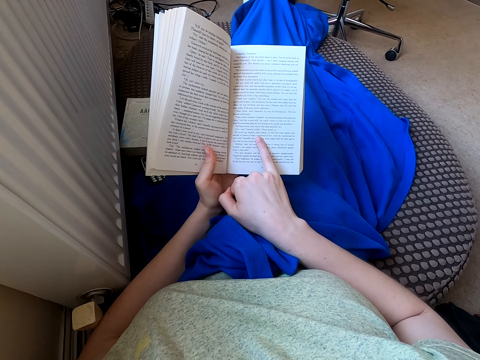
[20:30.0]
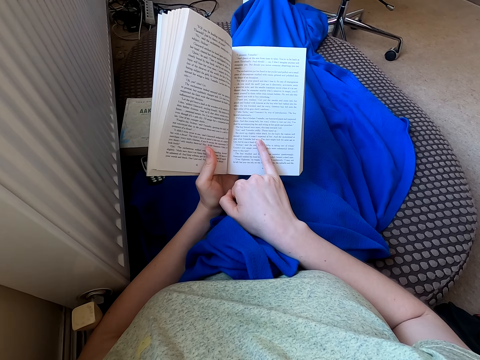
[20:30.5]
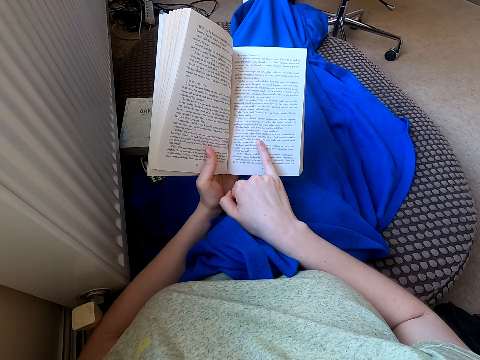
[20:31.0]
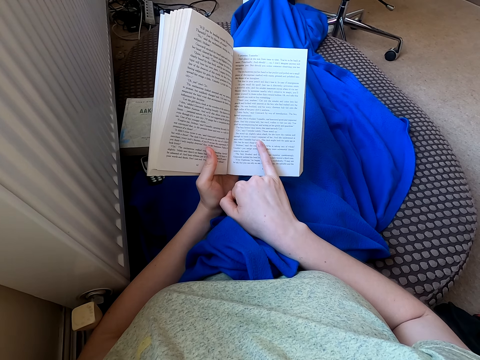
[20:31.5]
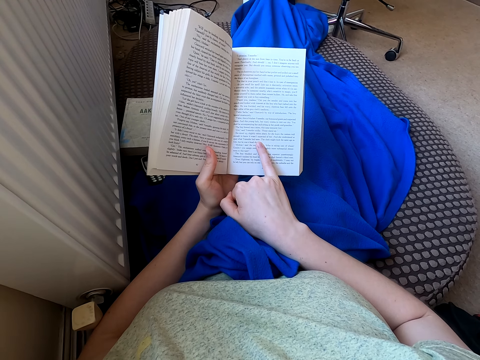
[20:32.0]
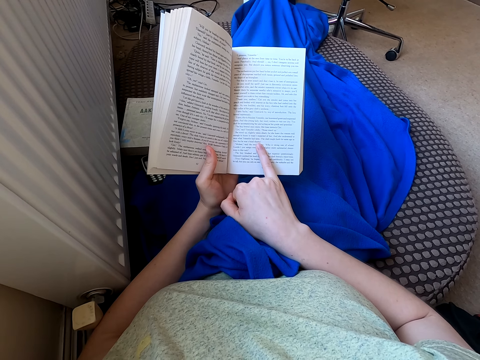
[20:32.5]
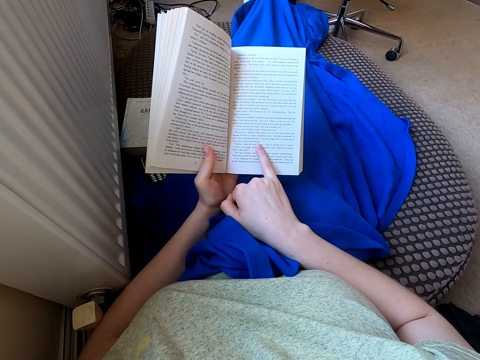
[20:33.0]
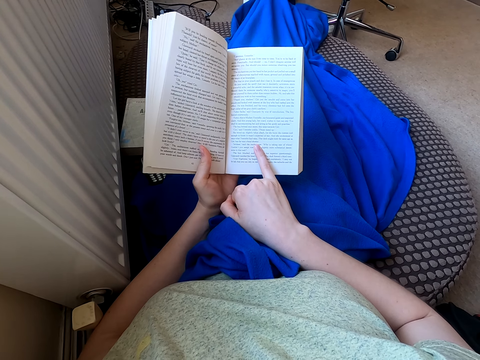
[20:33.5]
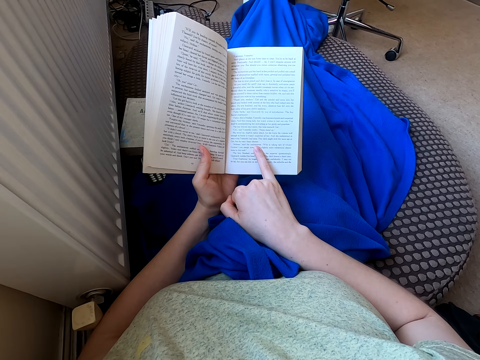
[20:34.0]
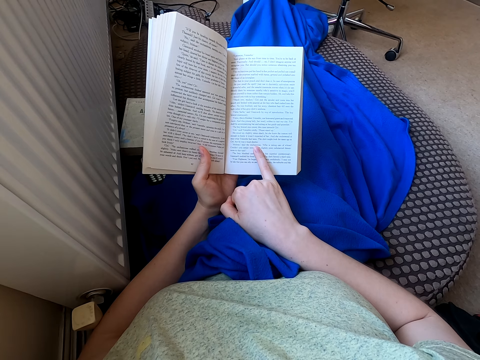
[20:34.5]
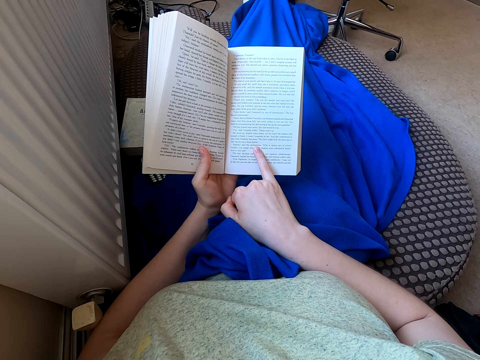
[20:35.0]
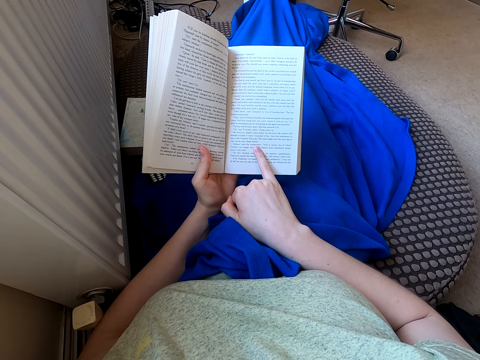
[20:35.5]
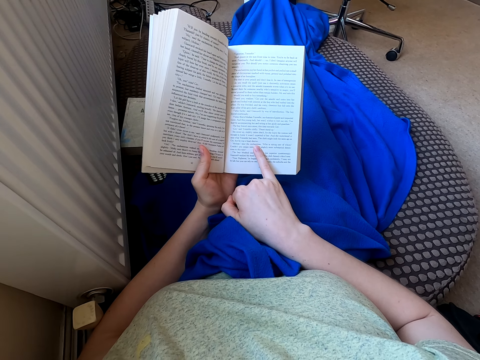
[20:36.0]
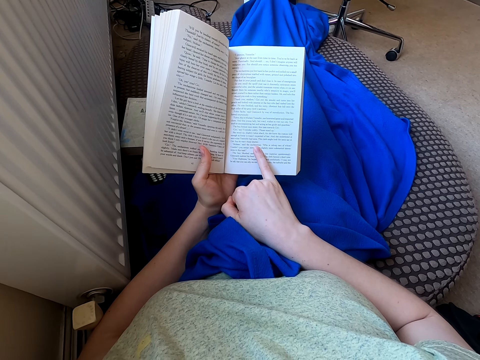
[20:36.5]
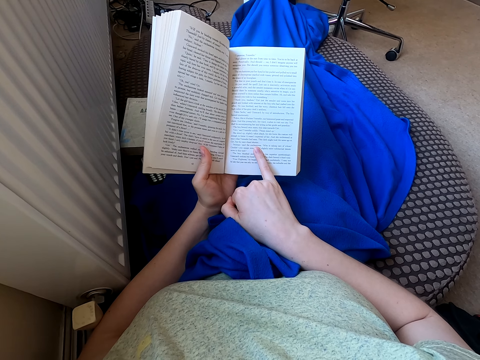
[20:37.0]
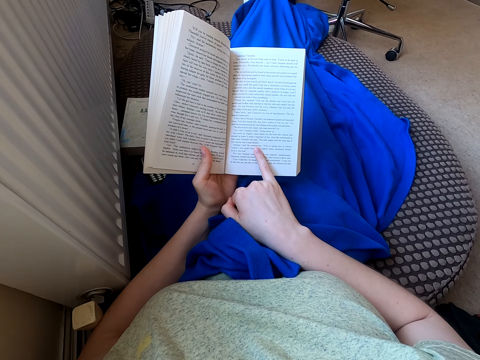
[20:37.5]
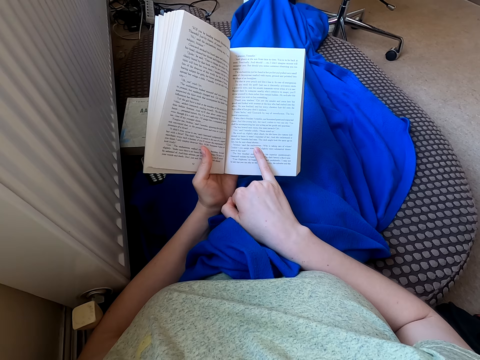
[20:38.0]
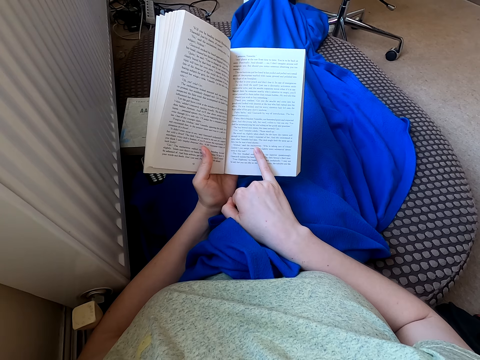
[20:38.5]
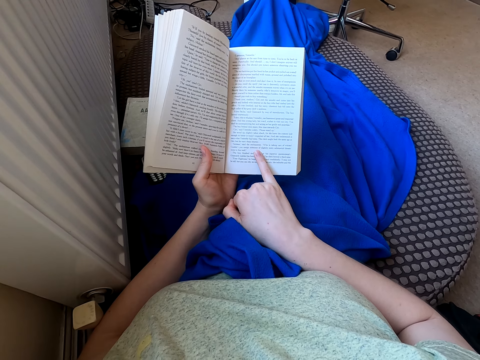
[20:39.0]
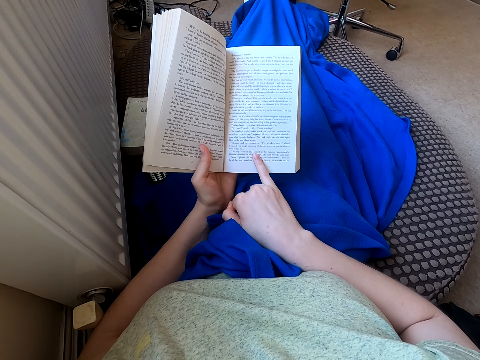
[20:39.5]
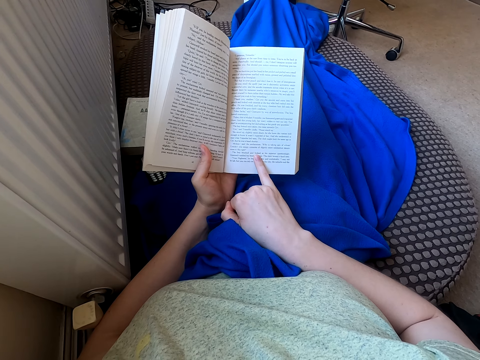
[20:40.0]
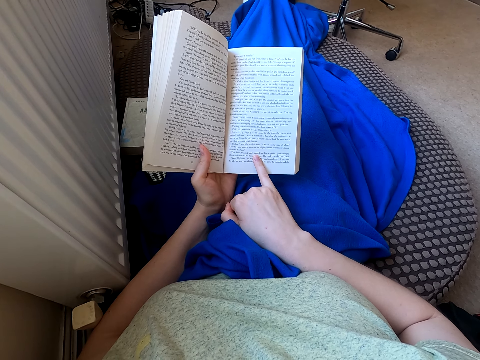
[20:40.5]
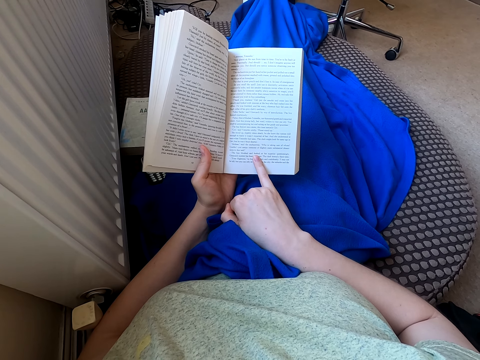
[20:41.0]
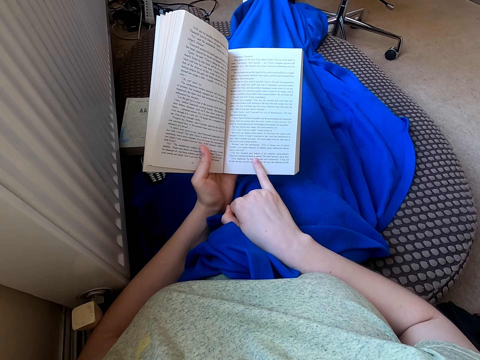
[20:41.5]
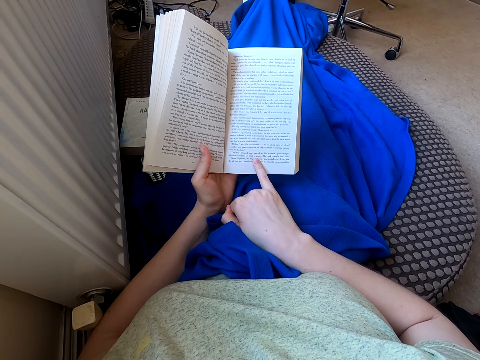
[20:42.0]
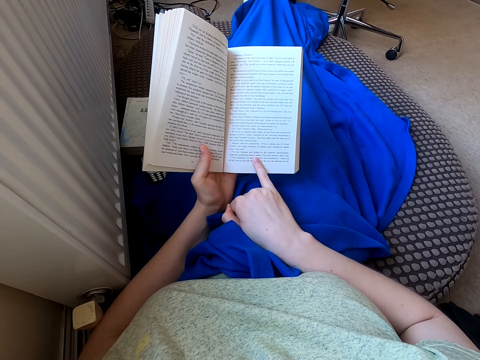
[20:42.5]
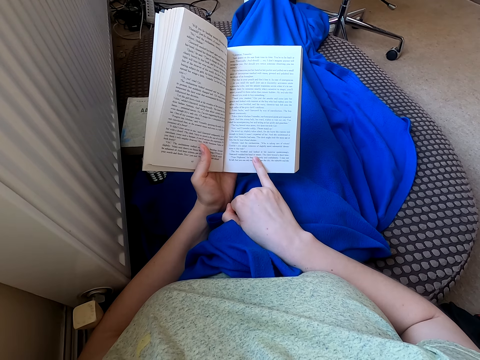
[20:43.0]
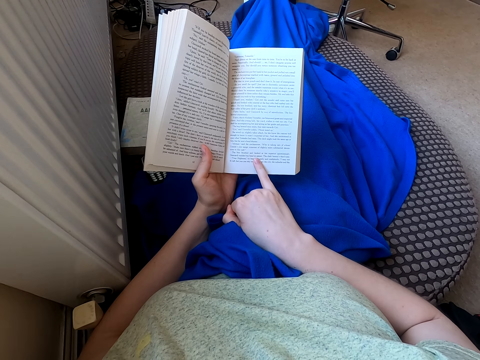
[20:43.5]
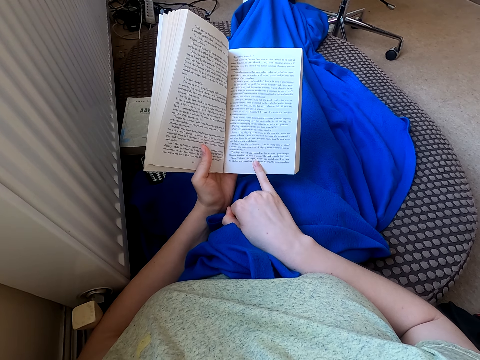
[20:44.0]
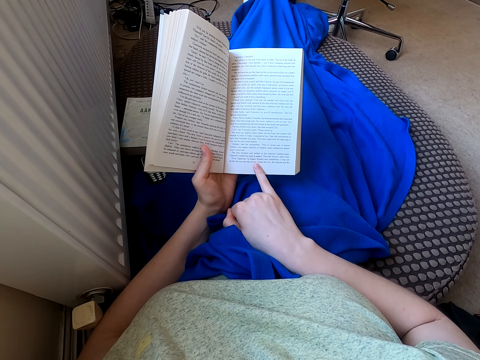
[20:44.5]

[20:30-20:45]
The camera wearer moves the finger on the page, reads the book and holds the book. They read the book and move the finger on the page.

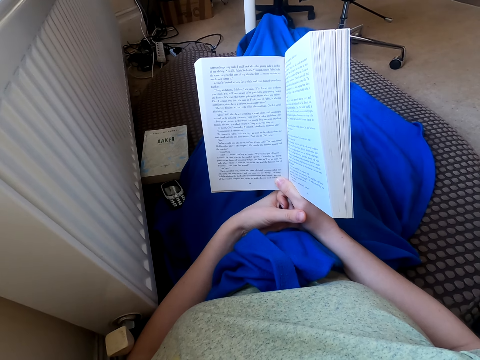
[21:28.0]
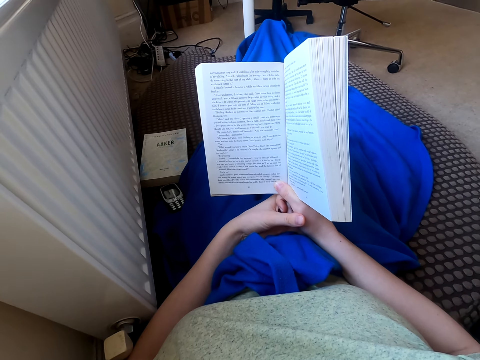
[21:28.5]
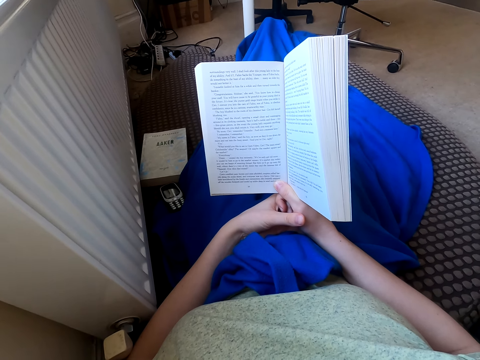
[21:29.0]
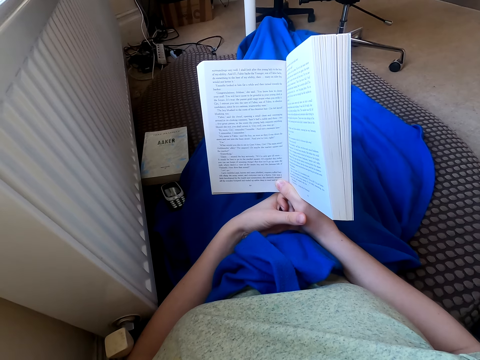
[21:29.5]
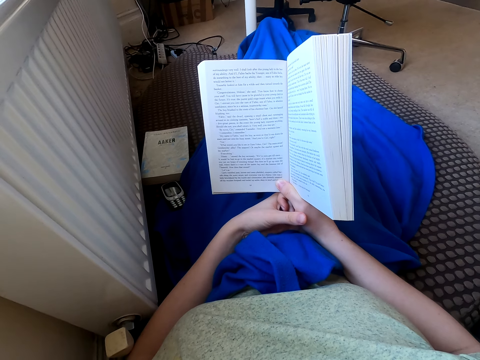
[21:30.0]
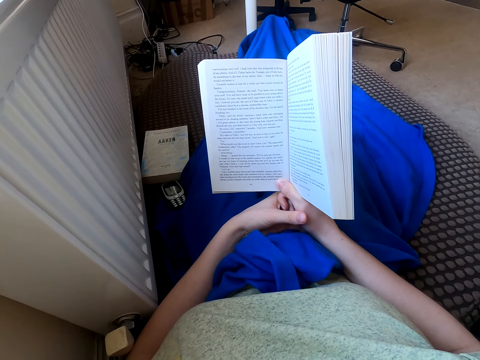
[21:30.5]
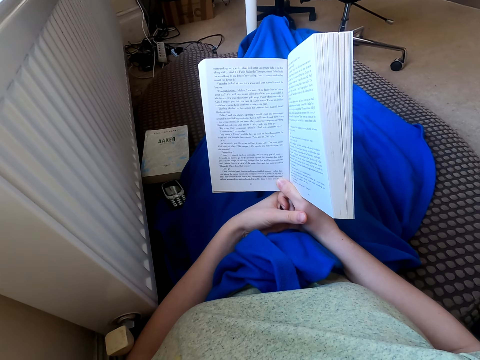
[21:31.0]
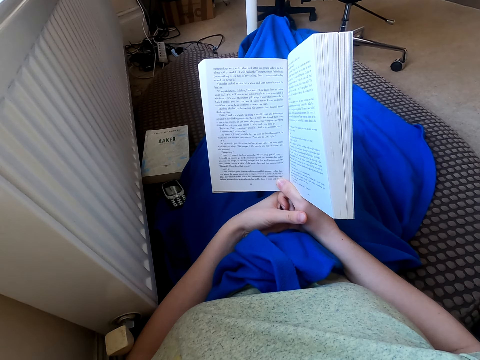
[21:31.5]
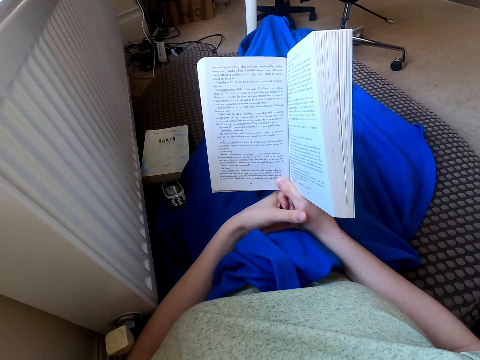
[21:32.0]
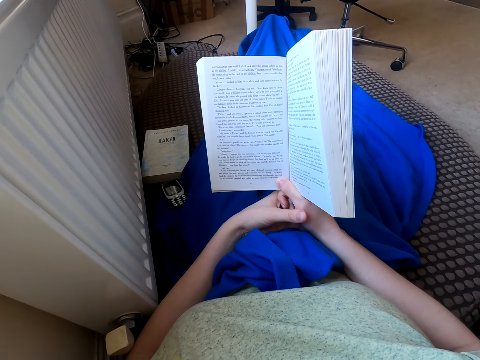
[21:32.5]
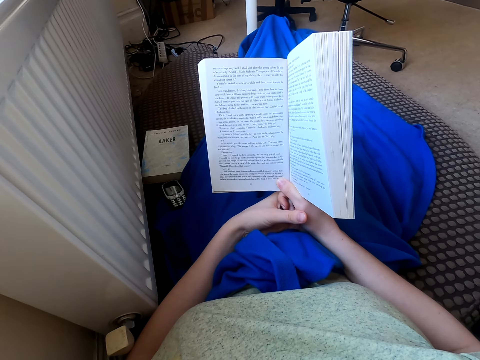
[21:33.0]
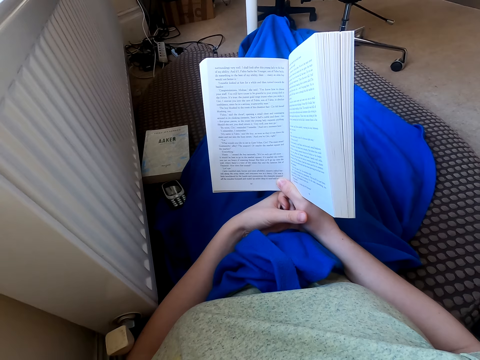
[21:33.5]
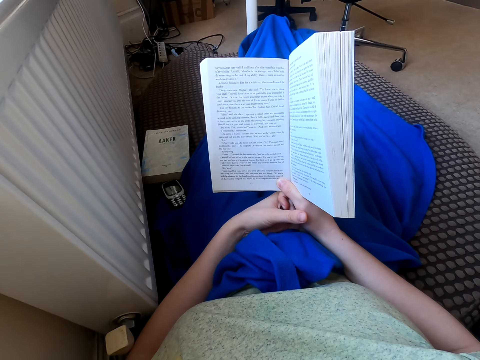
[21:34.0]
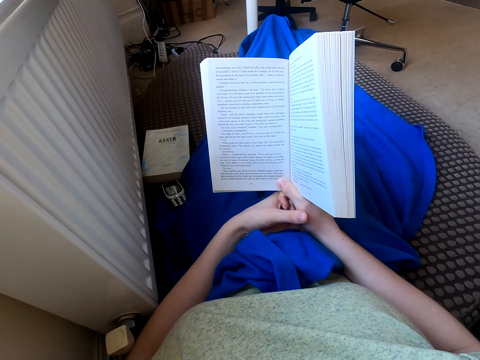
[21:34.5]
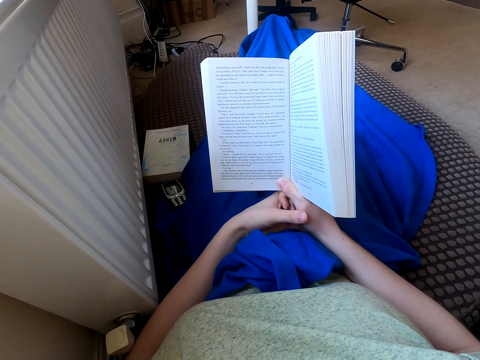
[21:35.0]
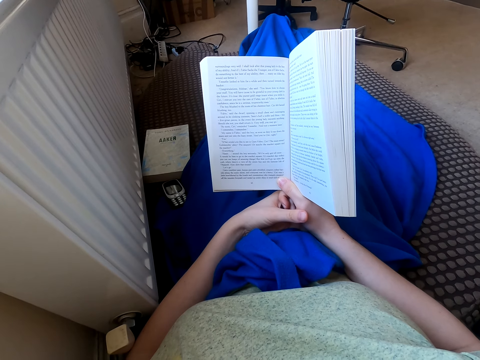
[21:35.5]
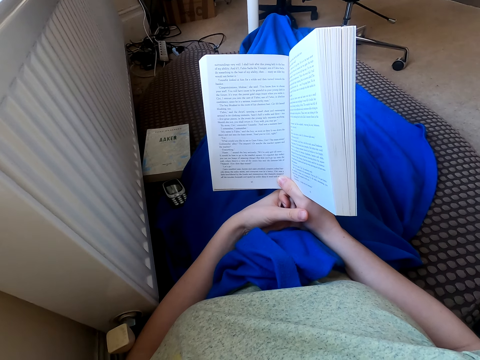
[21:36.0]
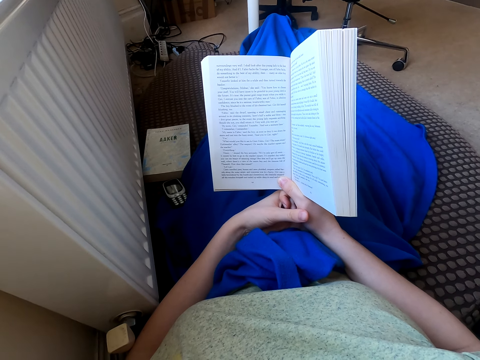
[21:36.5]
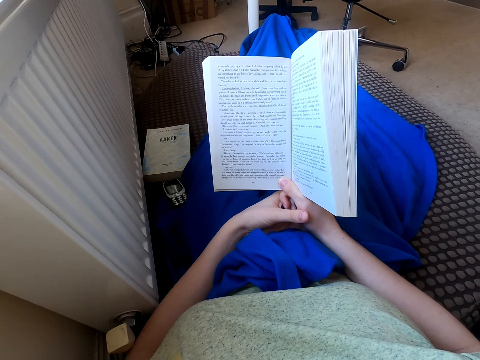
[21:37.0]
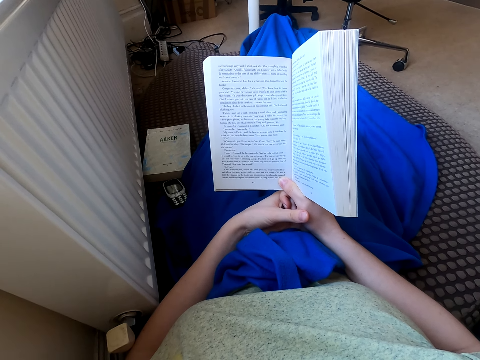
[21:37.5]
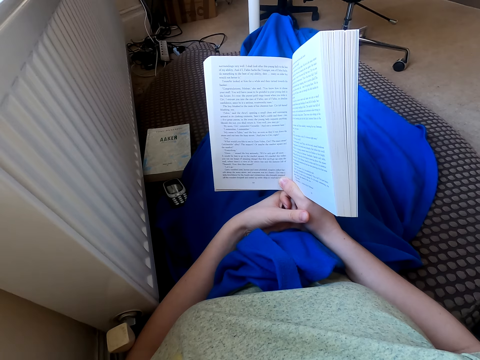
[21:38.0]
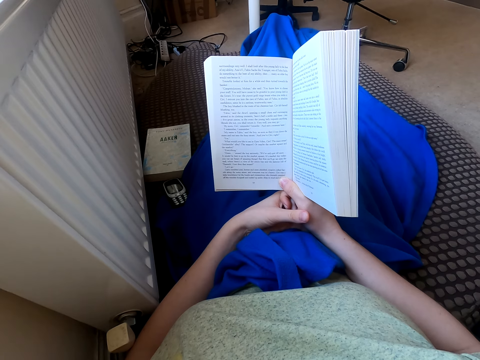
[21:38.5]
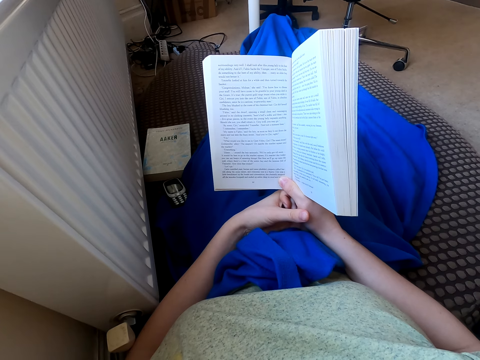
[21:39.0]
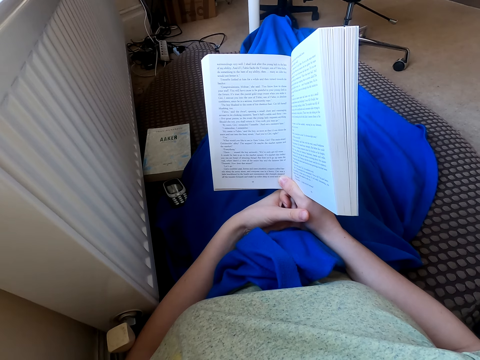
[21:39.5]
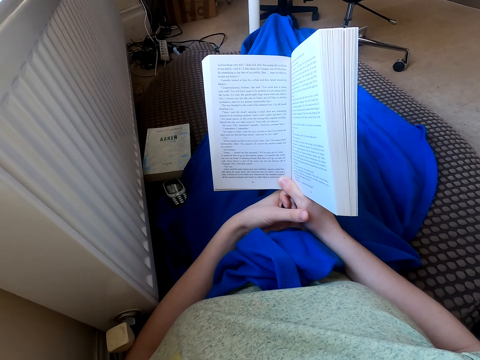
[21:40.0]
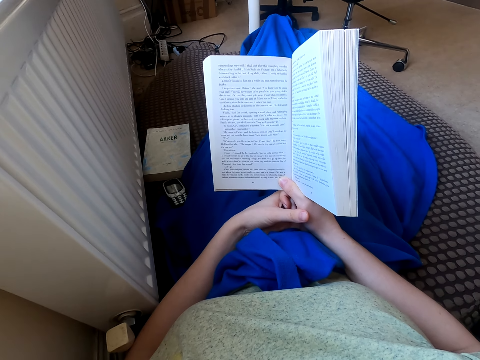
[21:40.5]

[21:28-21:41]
The camera wearer moves the leg. They read the book and hold the book.
